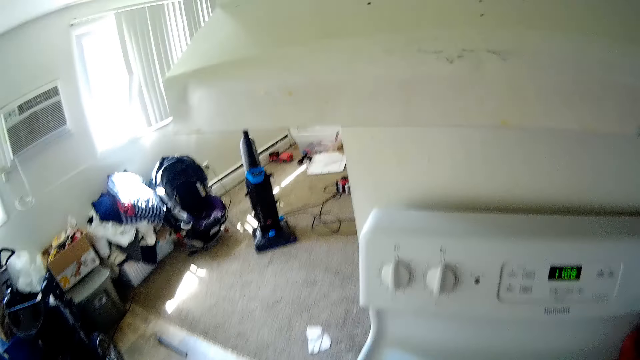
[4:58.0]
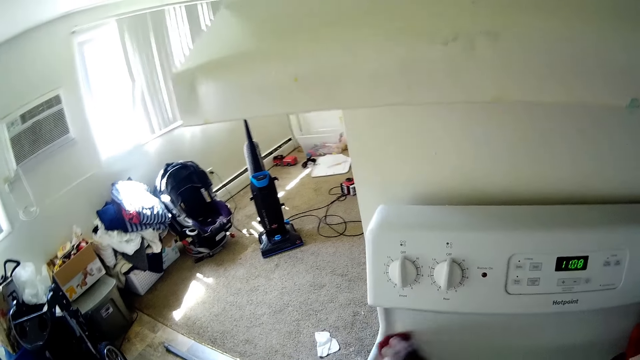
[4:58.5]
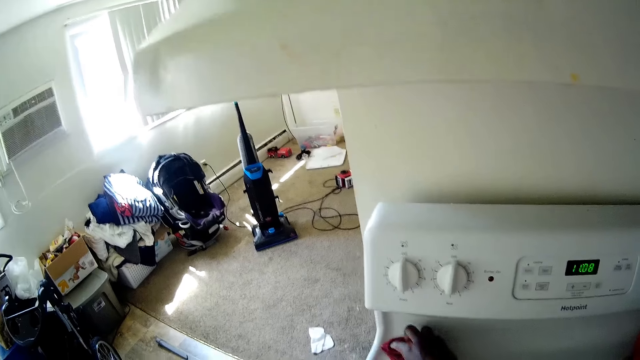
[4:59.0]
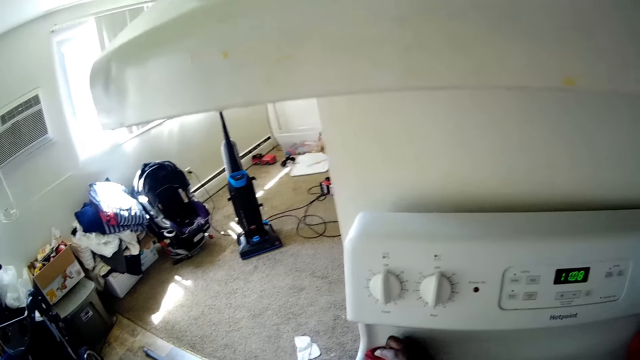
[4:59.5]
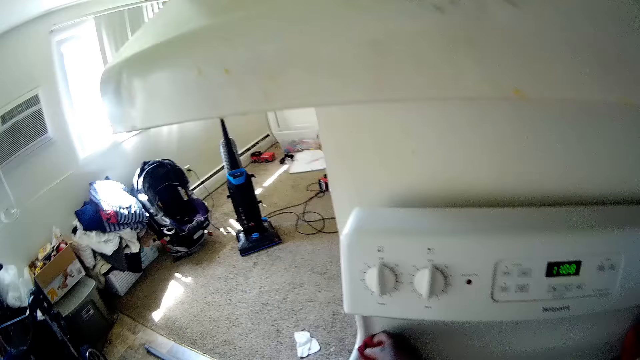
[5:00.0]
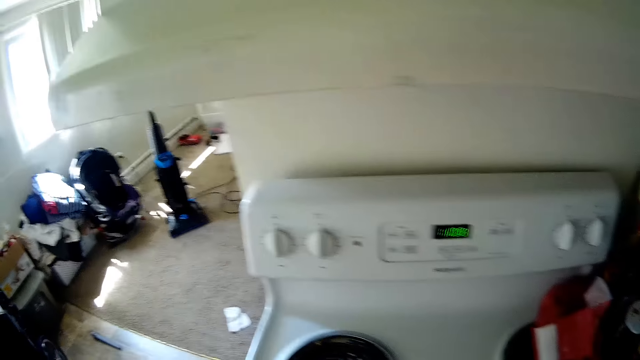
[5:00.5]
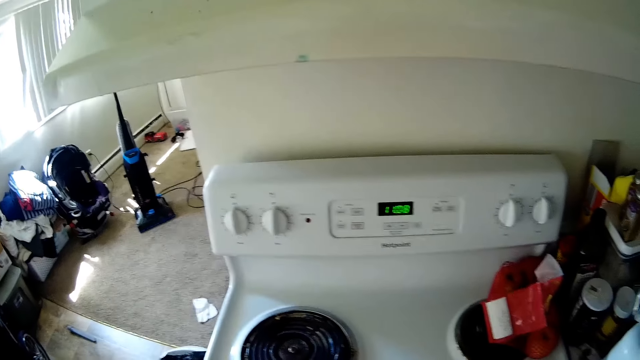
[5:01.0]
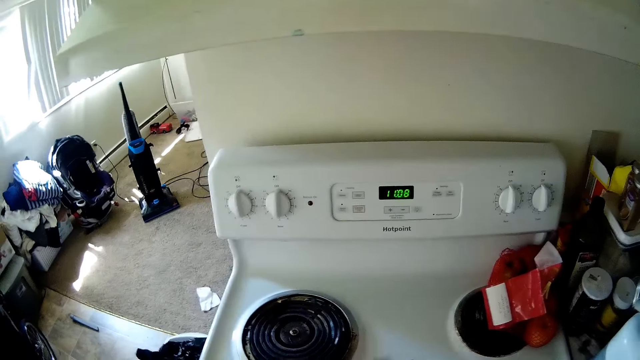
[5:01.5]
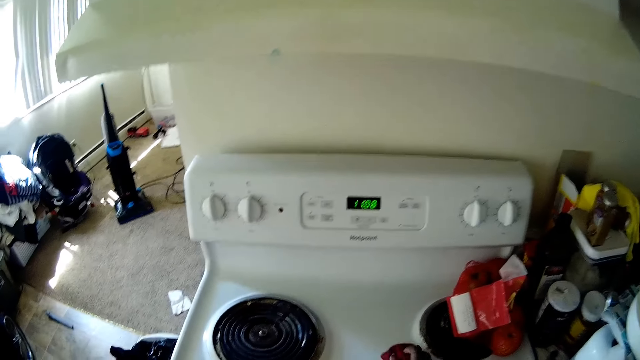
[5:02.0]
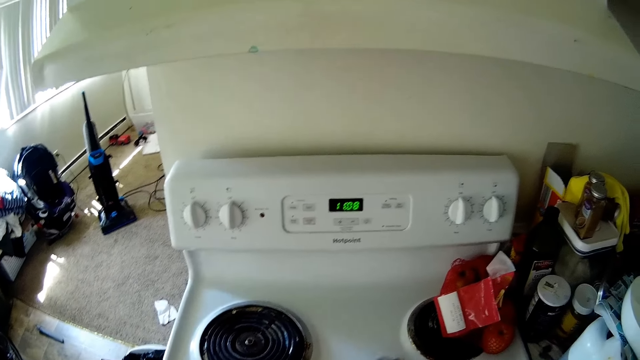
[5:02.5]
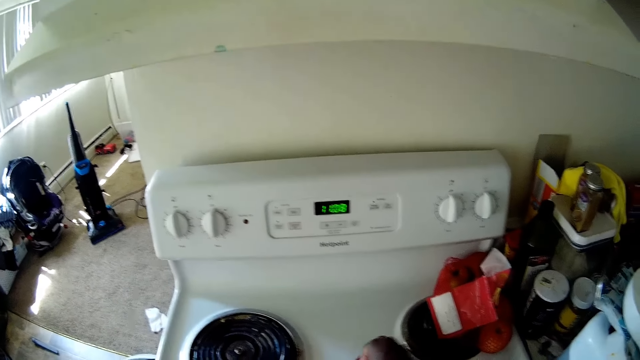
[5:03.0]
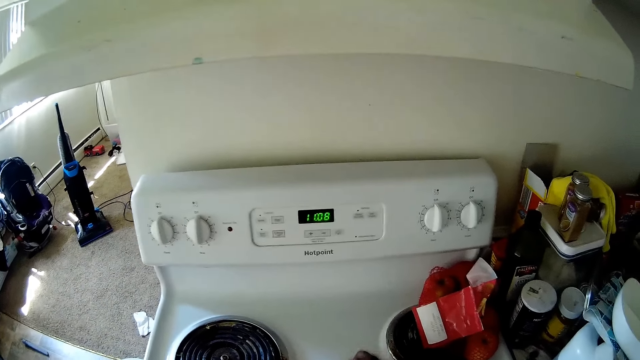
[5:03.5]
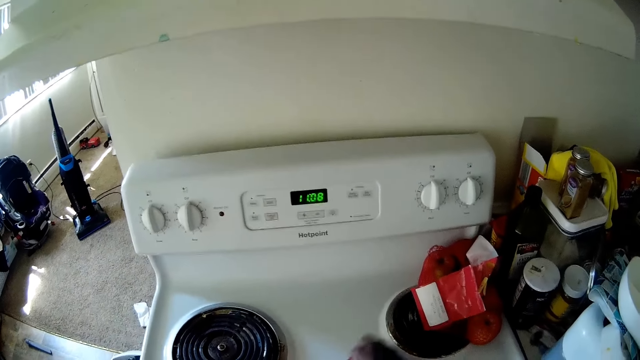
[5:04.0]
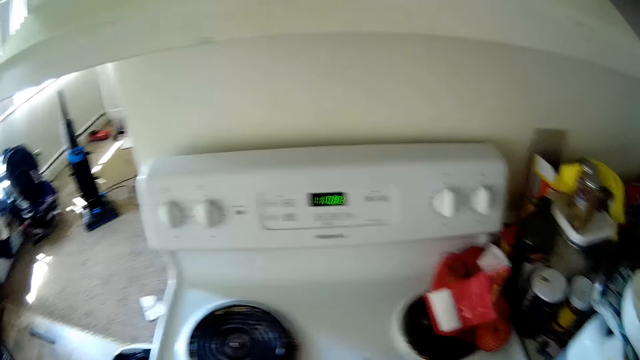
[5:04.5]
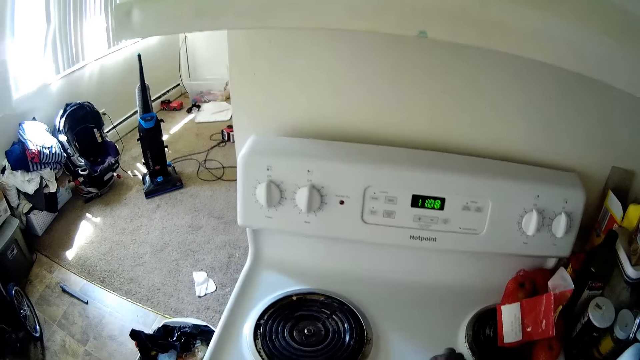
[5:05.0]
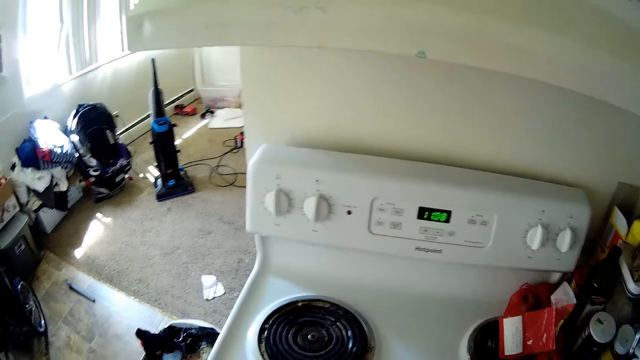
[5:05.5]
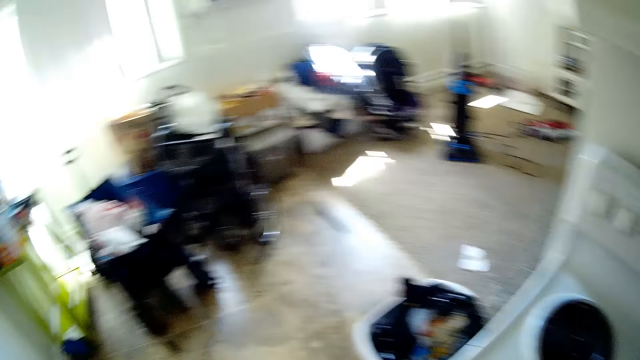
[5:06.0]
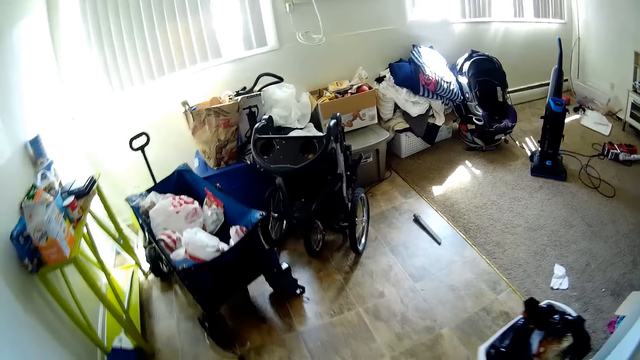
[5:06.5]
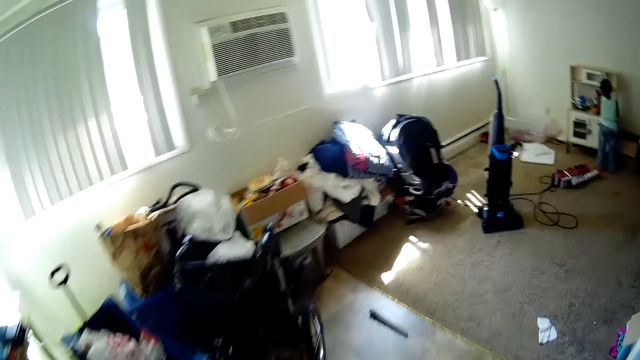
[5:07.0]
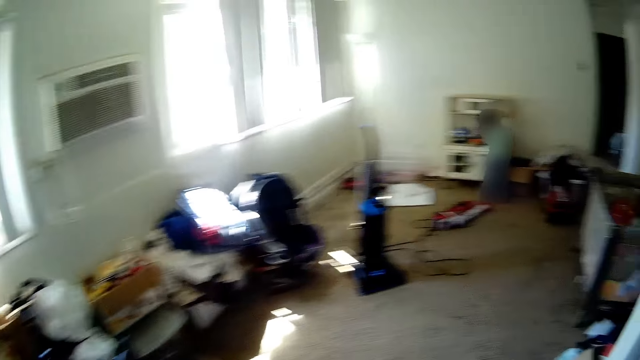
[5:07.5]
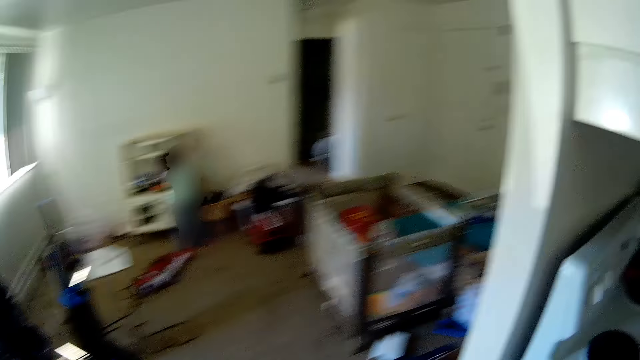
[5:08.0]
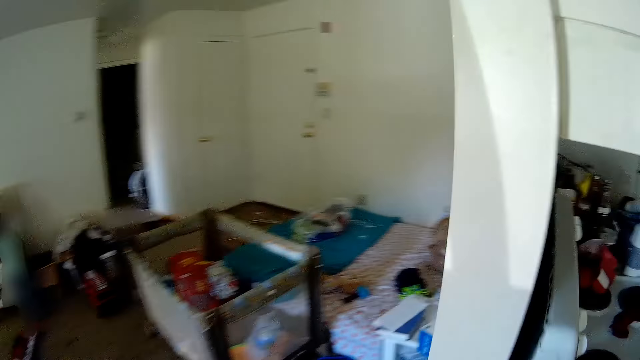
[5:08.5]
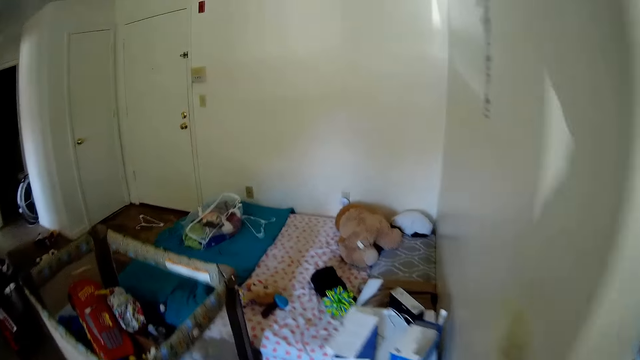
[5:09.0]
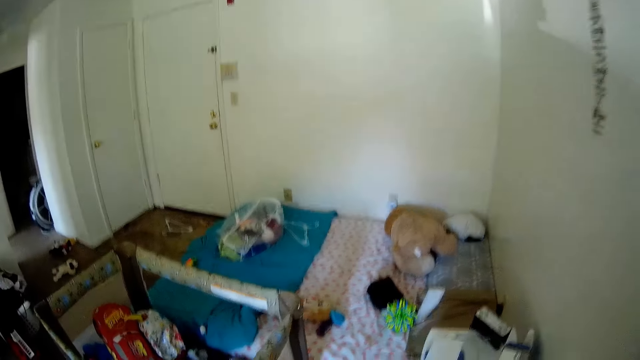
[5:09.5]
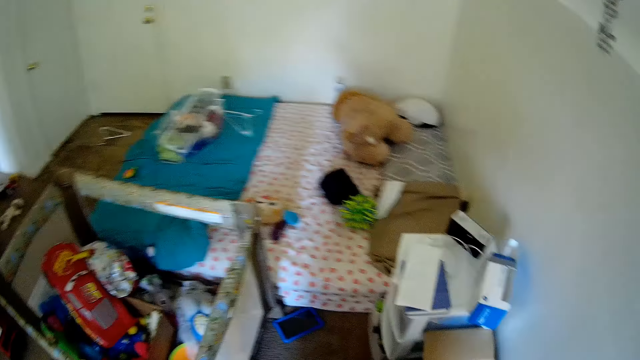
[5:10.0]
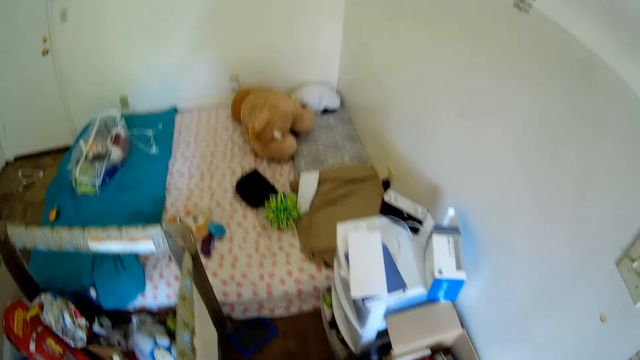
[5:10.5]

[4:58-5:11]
The camera wearer walks around.

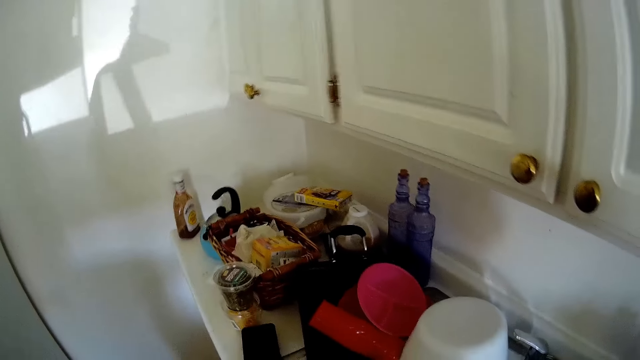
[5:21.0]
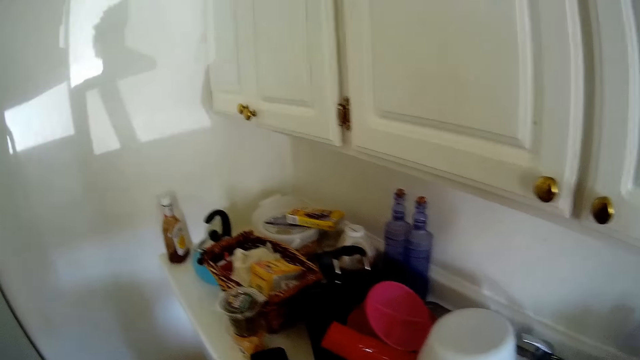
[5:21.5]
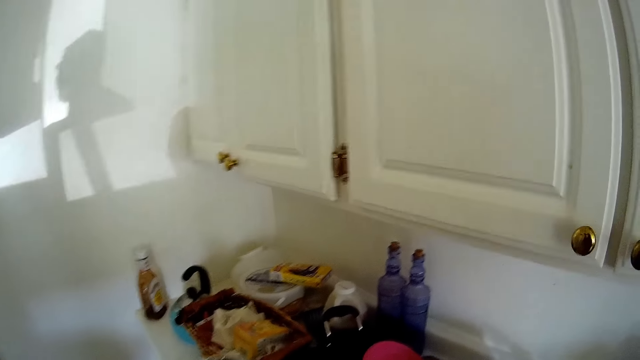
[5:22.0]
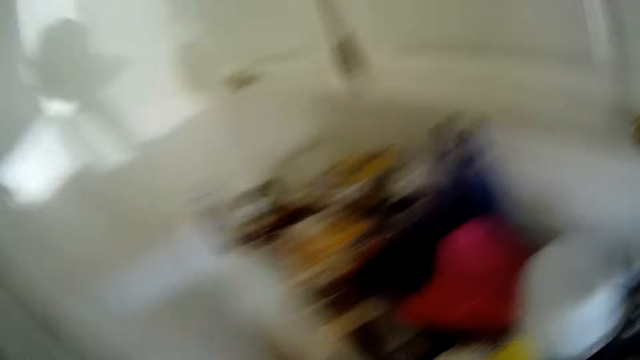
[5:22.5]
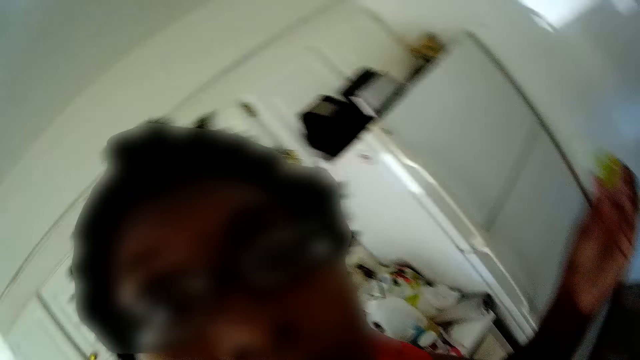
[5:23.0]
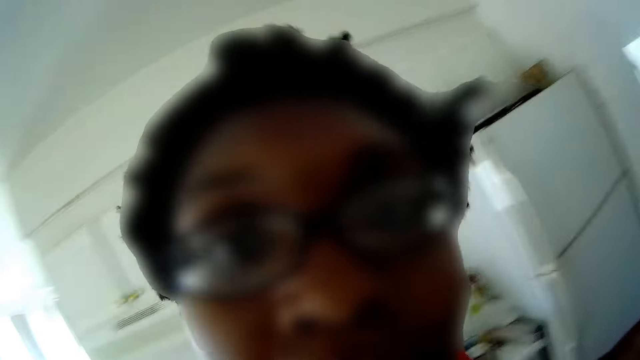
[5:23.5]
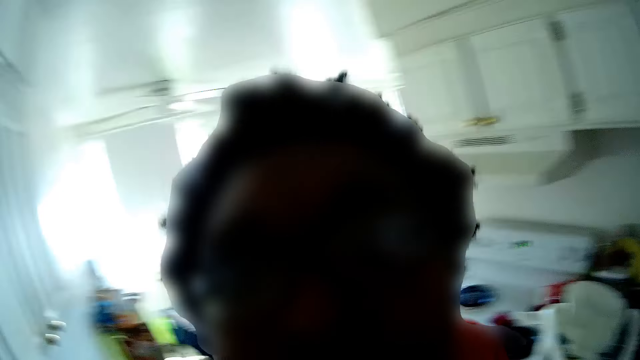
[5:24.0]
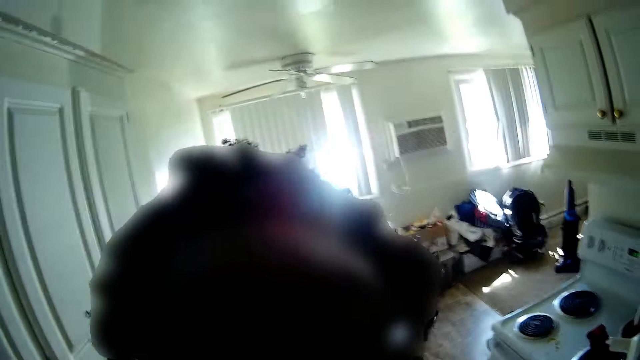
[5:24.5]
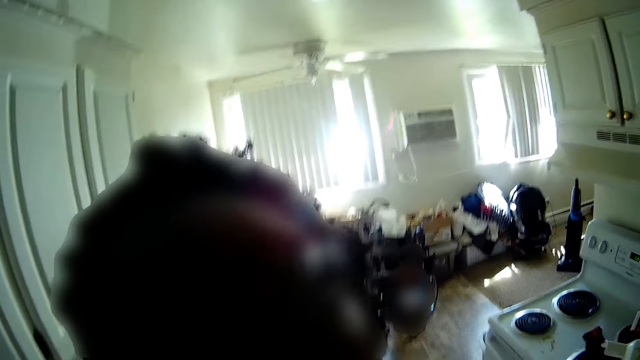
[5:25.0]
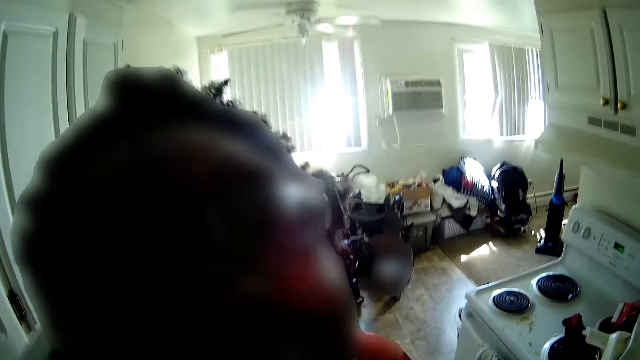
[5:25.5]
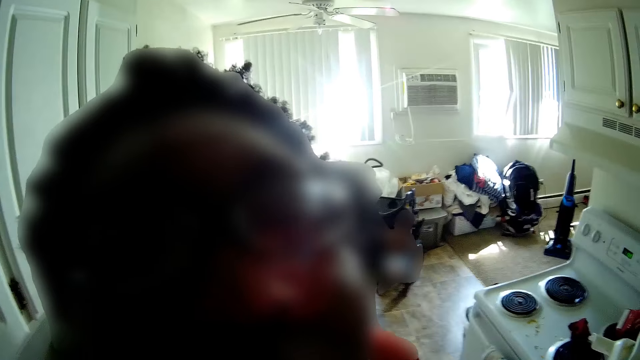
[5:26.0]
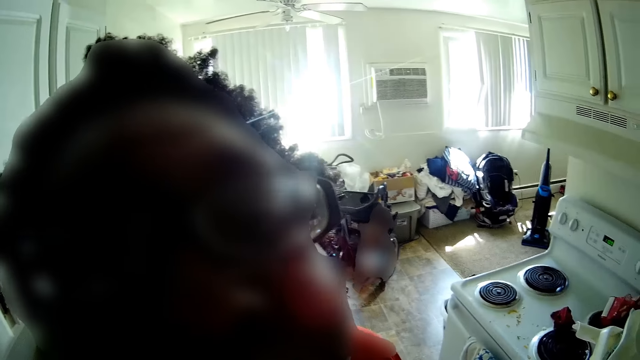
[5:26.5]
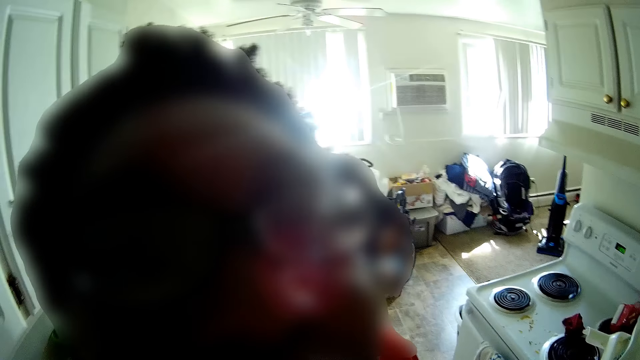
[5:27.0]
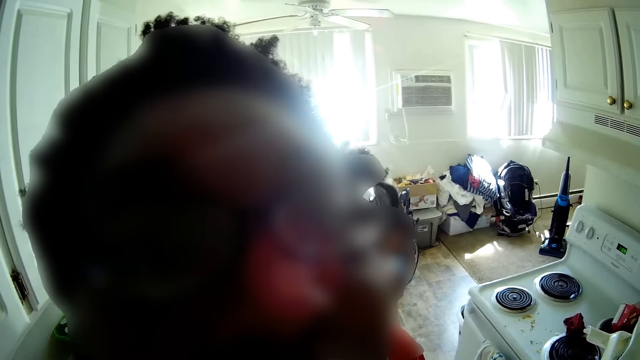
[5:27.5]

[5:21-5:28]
The camera wearer removes a camera from his head with his right hand. A person stands closer to the camera.
